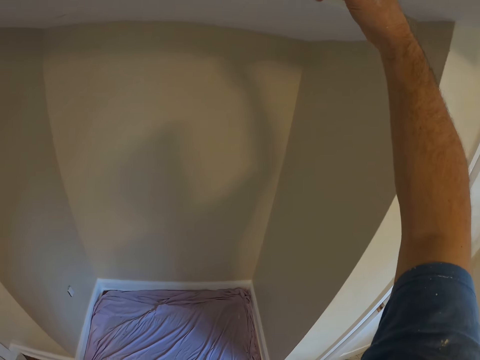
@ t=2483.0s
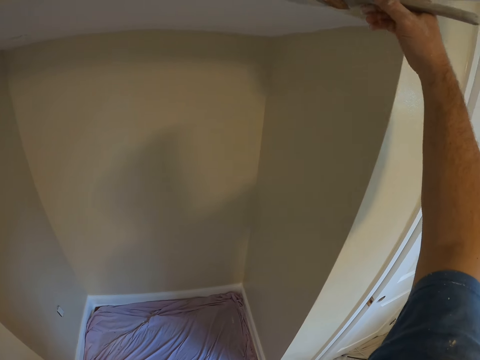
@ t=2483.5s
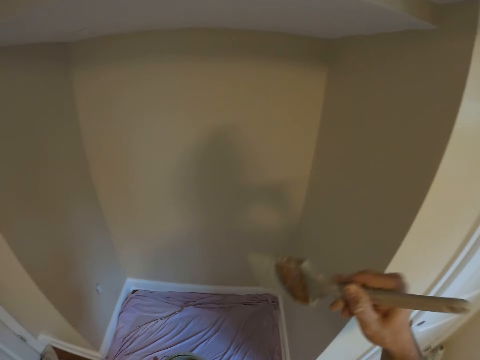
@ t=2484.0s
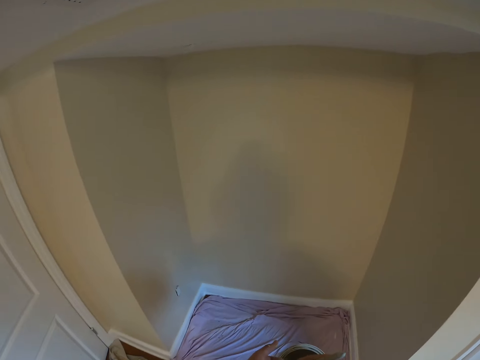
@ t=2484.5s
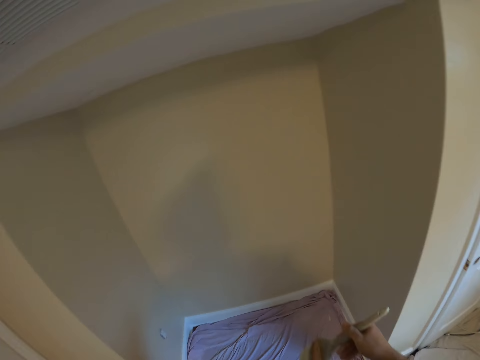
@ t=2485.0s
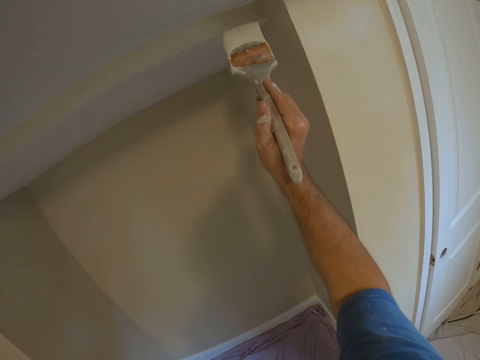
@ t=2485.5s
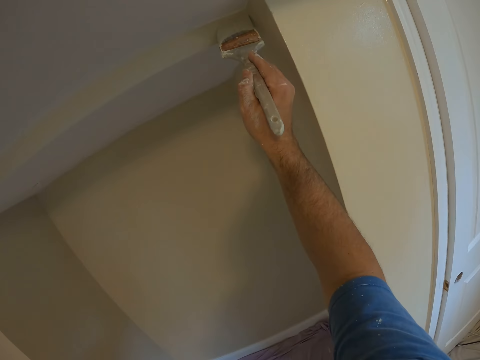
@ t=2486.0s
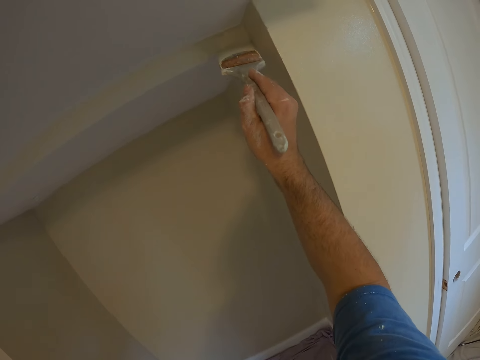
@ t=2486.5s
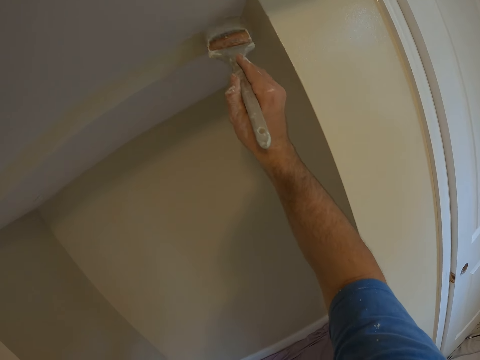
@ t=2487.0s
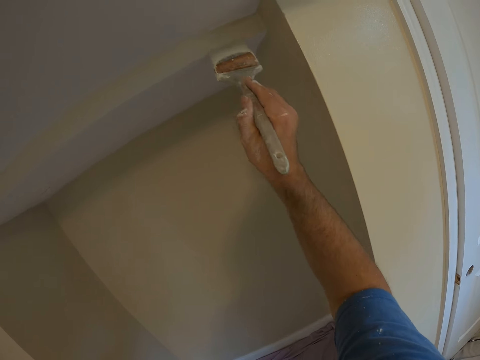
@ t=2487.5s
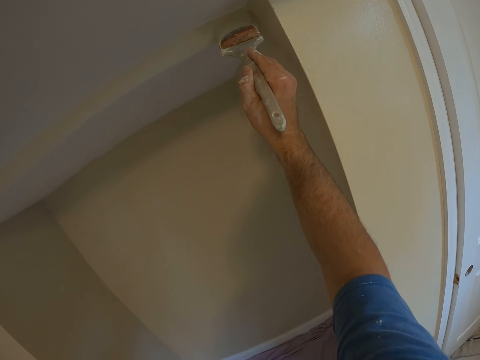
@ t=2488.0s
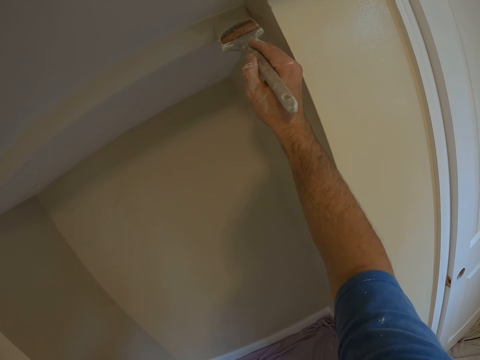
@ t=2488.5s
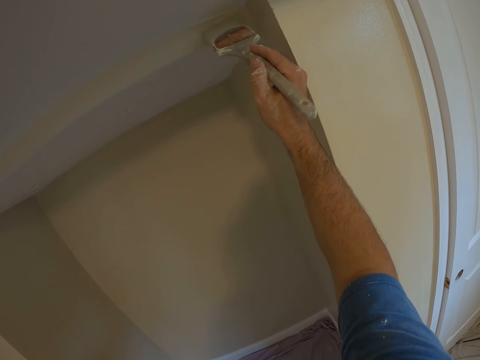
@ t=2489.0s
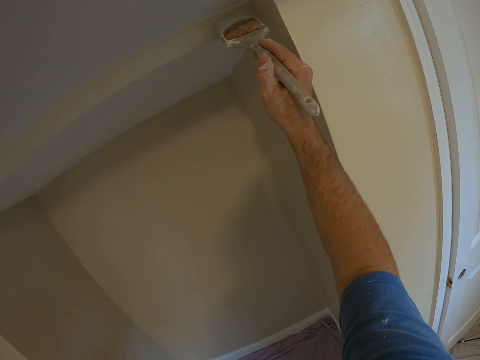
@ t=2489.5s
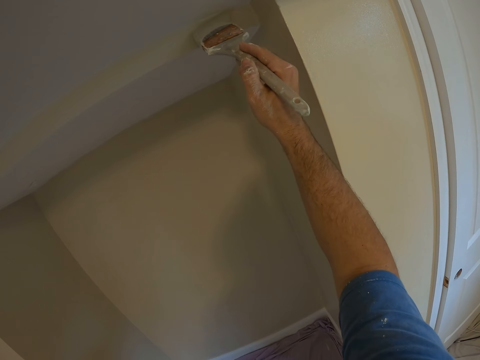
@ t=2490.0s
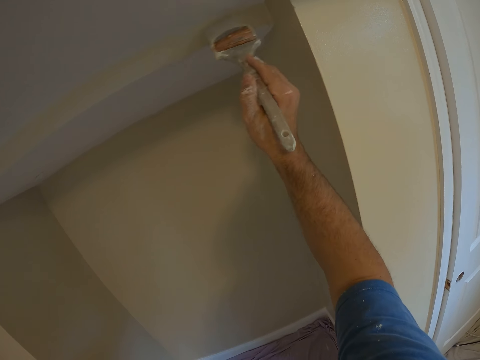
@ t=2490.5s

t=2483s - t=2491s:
The camera wearer dips the brush in the paint. They paint the wall with the brush.

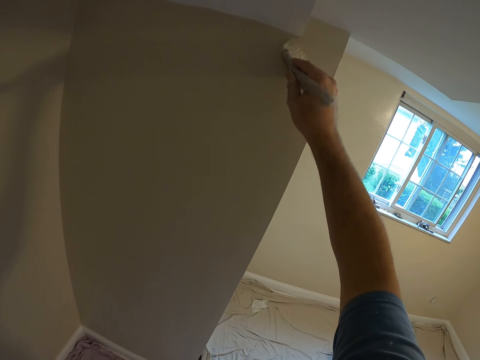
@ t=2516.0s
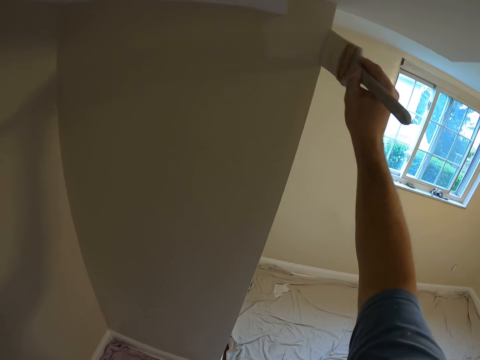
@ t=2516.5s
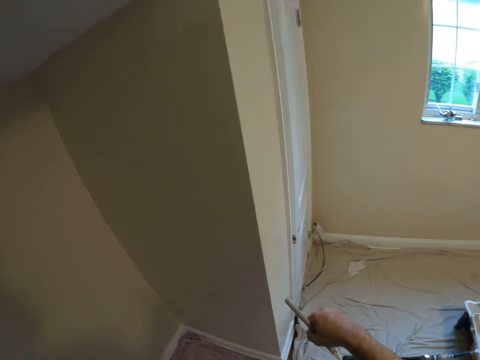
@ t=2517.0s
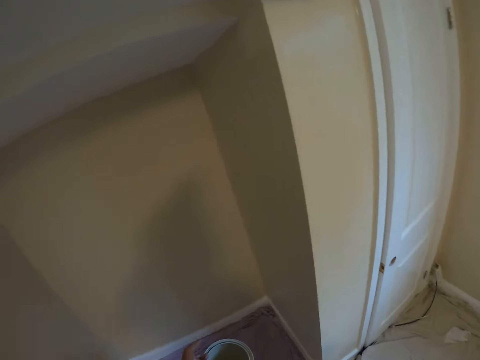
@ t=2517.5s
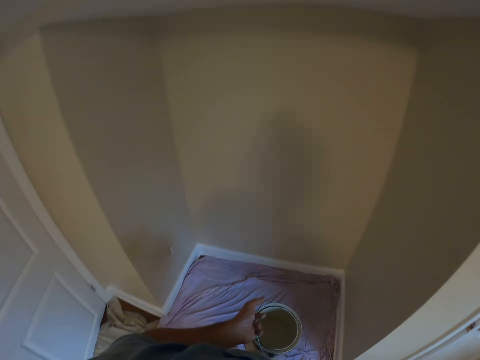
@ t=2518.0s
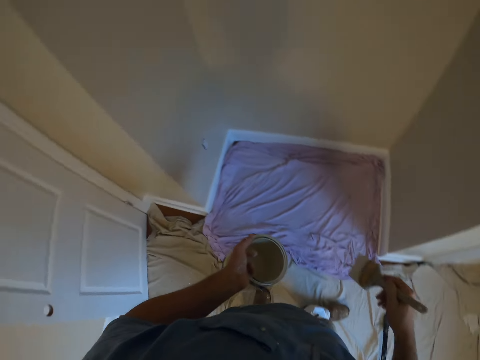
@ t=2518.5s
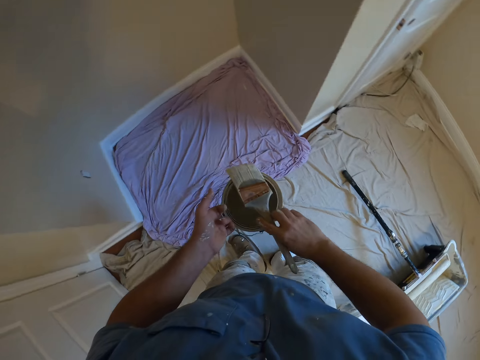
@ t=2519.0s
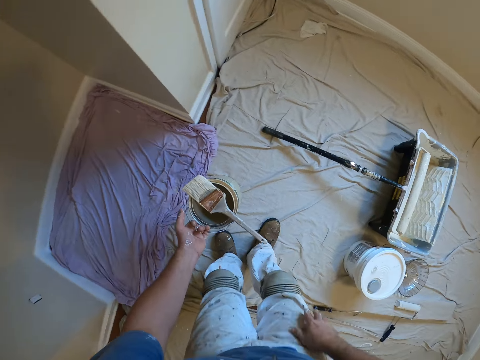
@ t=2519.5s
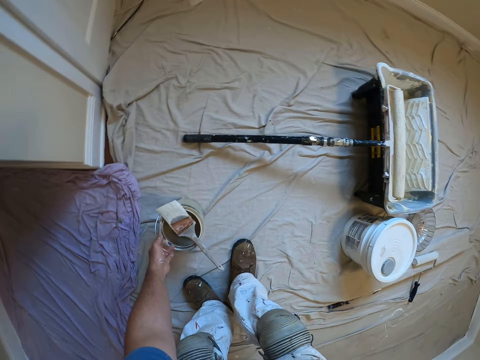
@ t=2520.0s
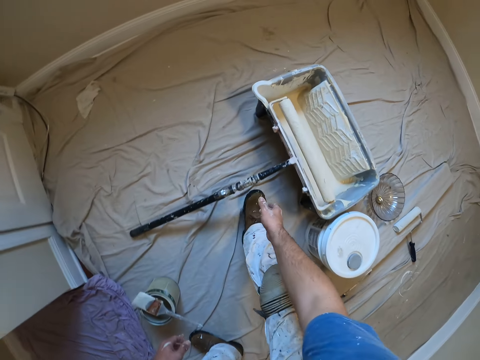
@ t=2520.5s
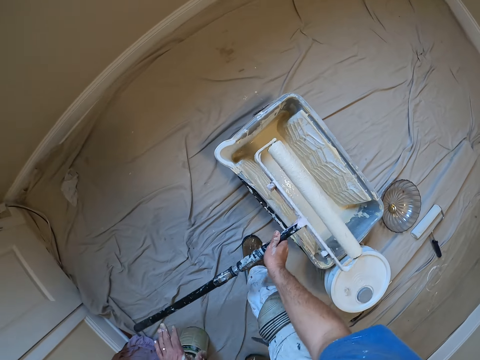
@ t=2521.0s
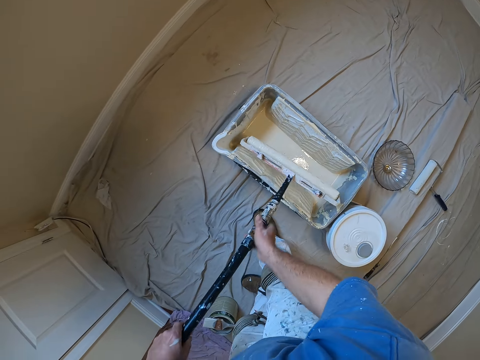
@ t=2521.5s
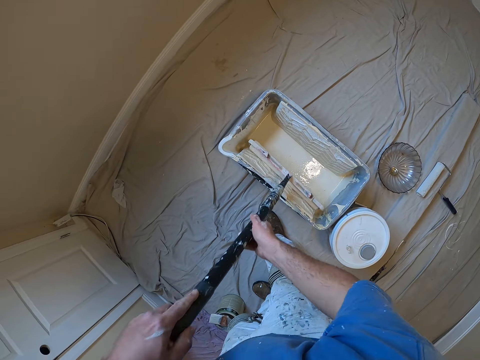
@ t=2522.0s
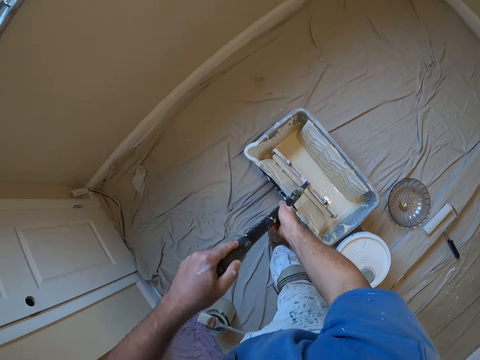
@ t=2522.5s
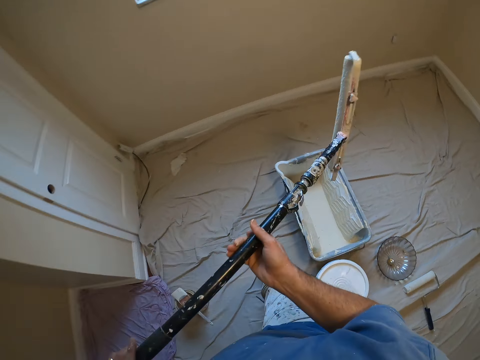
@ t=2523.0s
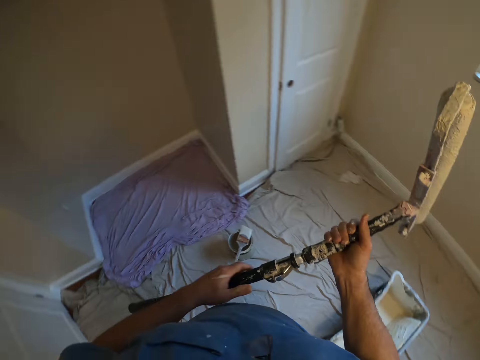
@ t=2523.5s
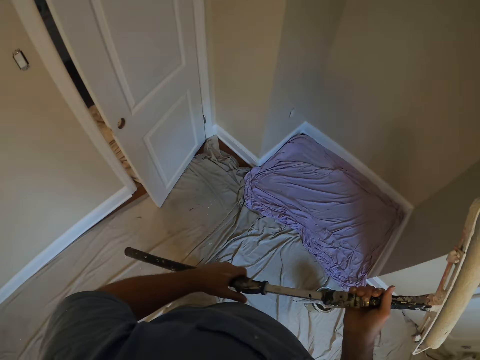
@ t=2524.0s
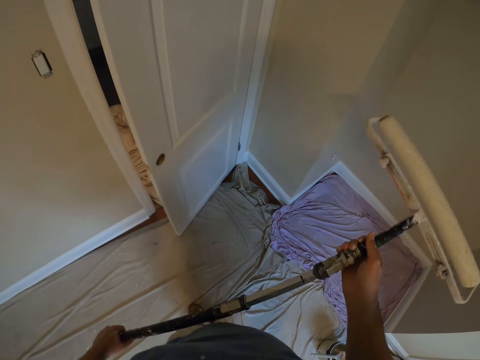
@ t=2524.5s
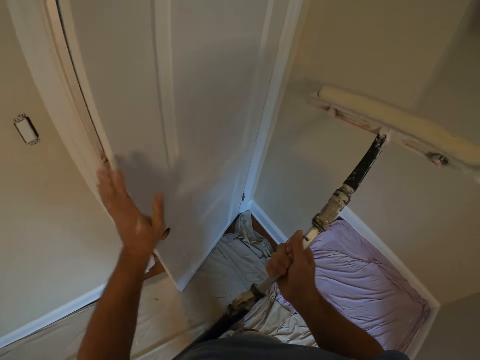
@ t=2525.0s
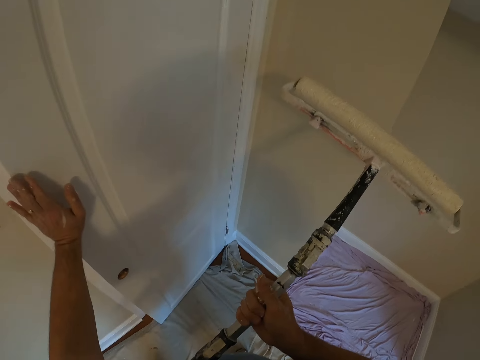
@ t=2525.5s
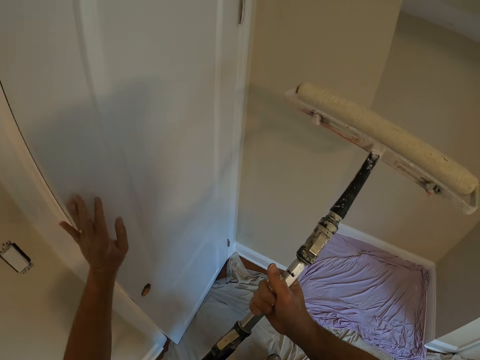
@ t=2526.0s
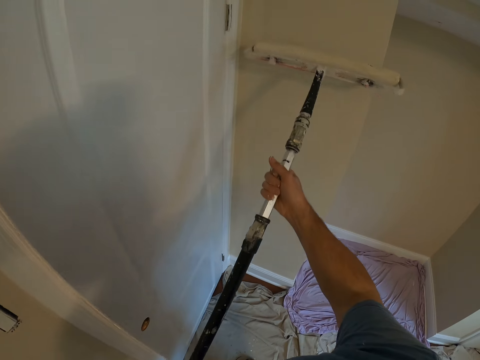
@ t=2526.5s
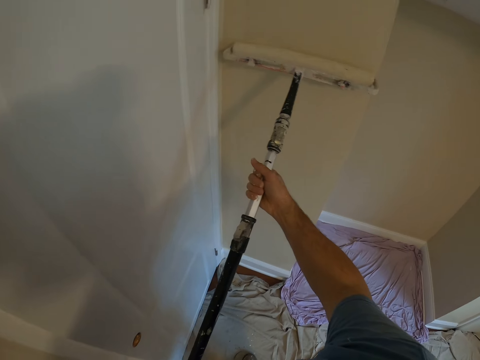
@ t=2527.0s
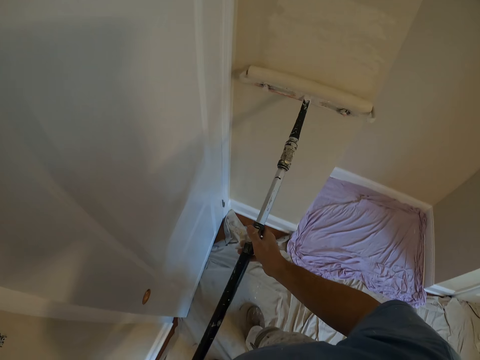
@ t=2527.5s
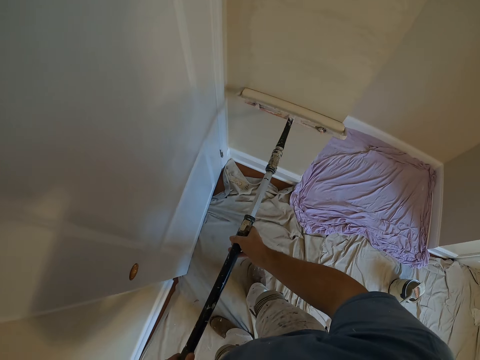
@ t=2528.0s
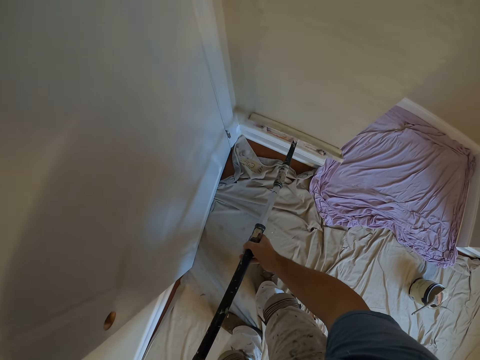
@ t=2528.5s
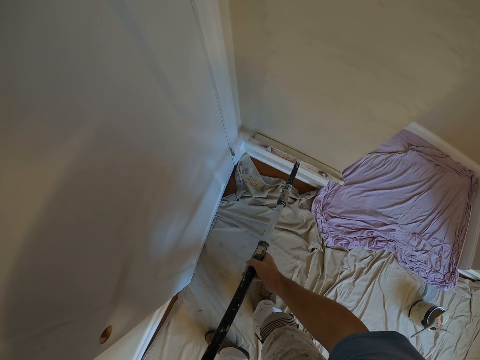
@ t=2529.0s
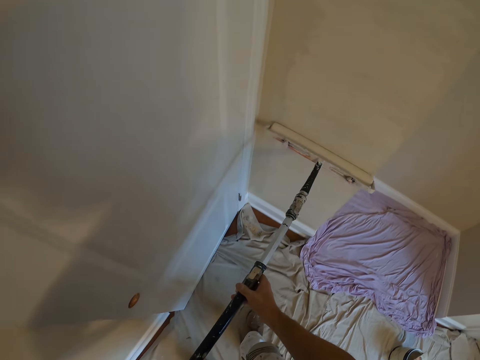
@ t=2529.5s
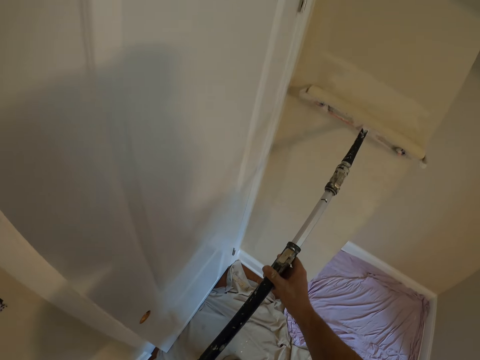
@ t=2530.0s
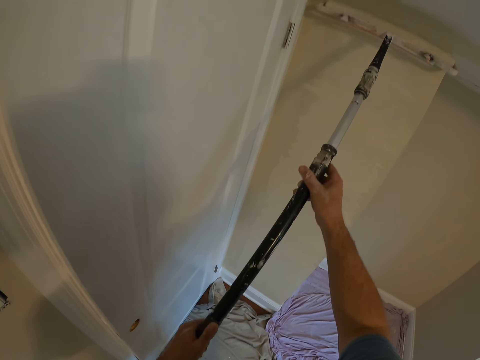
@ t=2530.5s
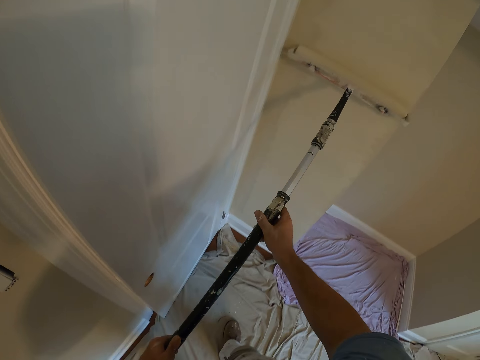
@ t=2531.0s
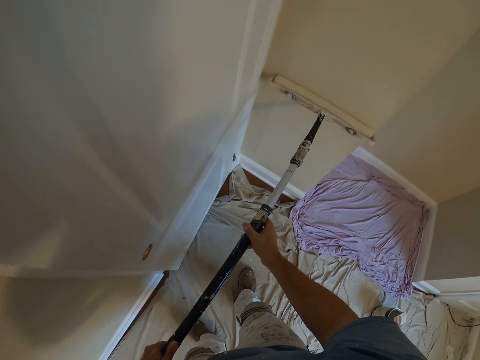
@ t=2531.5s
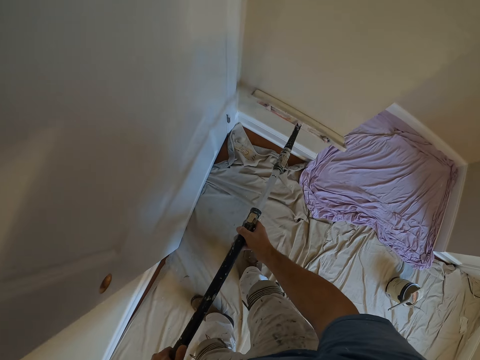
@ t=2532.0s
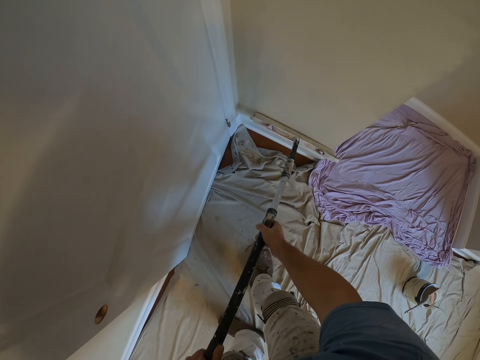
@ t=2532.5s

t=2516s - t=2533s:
The camera wearer stops painting the wall. He drops the brush in his right hand on the paint container in his left hand. He drops the paint container in his left hand on the floor. He picks another brush or painting roller from the floor with his right hand. He dips the brush into a paint container on the floor with both hands. He adjusts a door with his left hand and pushes the door. He paints the wall with both hands with the roller.

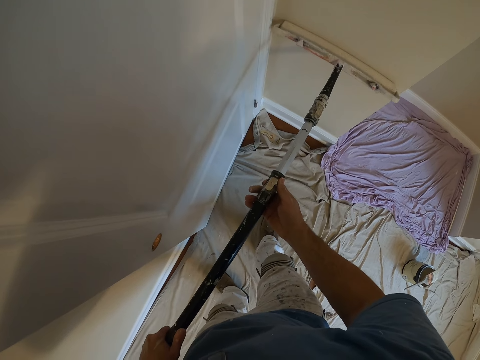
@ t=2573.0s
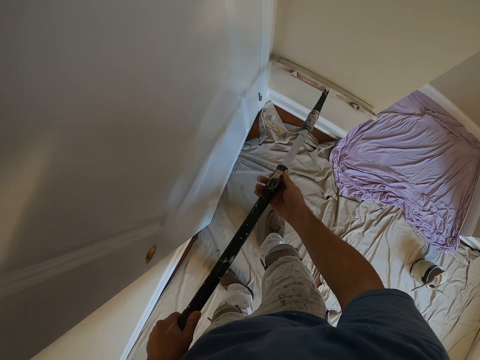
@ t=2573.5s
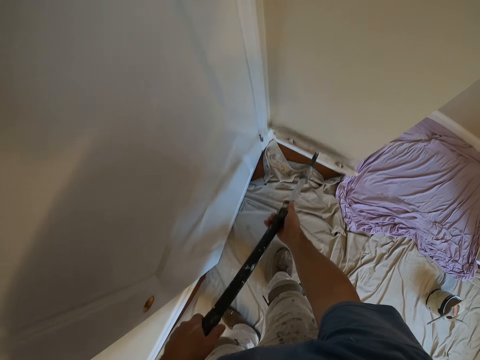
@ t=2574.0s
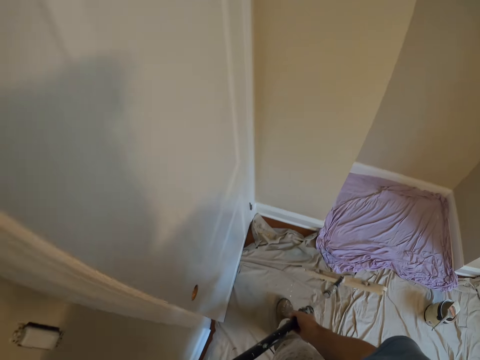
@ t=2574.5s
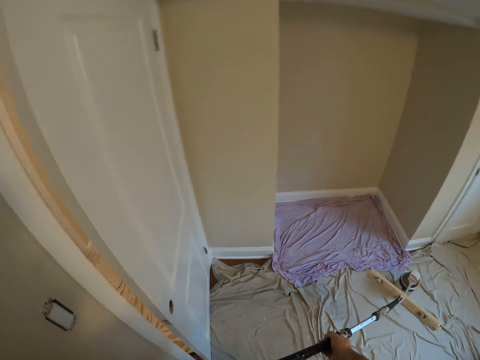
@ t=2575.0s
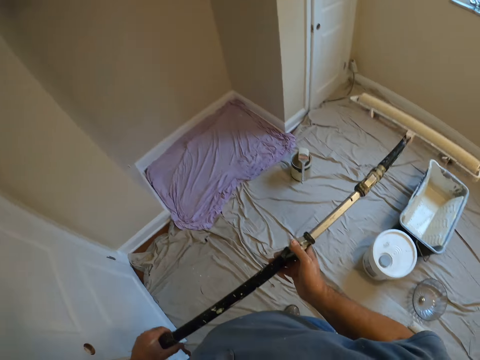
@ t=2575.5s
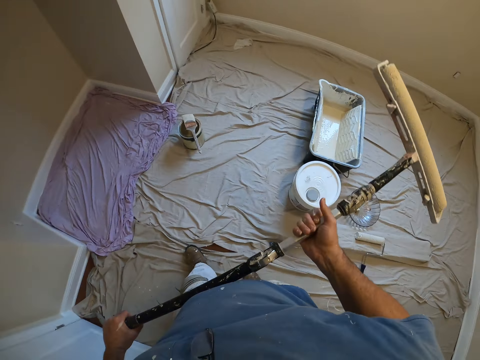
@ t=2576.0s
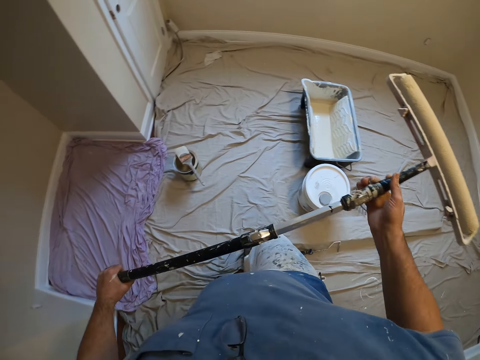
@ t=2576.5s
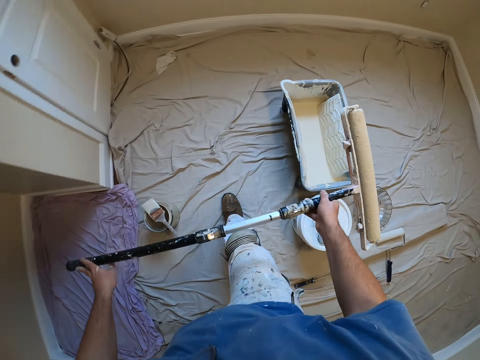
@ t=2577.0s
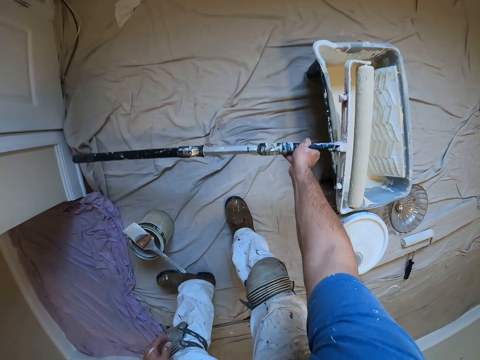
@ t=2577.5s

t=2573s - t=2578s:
The camera wearer stops painting and walks to the paint.
